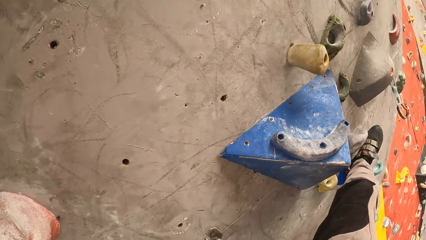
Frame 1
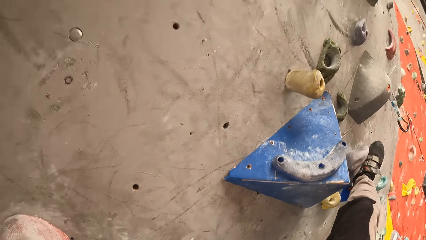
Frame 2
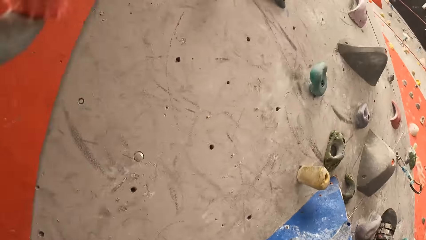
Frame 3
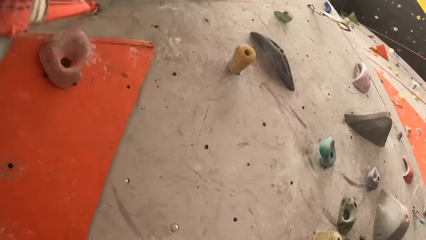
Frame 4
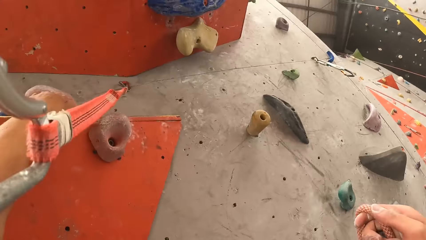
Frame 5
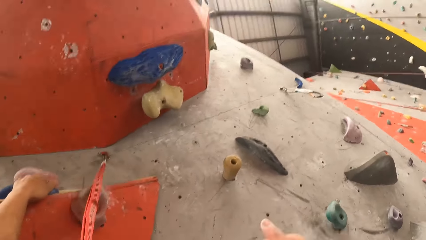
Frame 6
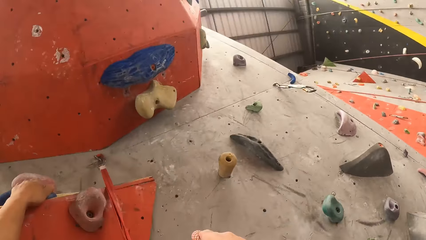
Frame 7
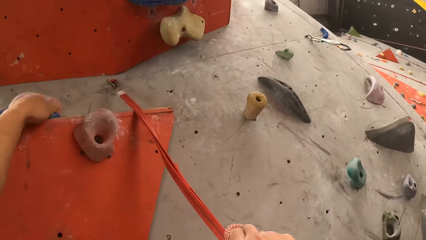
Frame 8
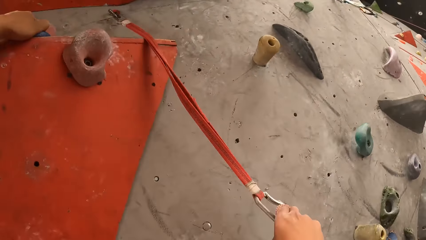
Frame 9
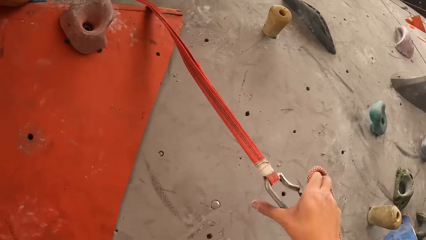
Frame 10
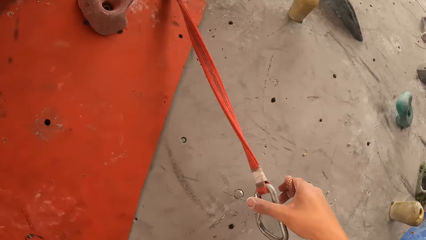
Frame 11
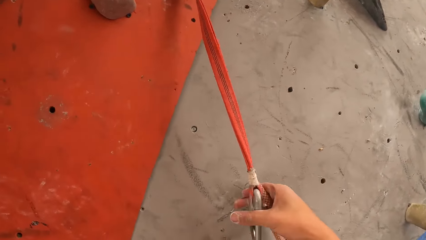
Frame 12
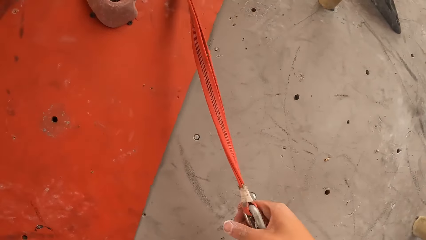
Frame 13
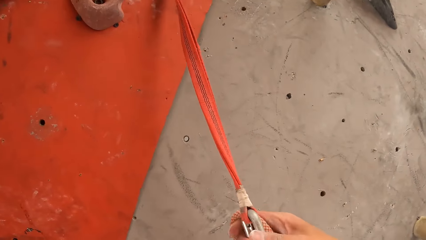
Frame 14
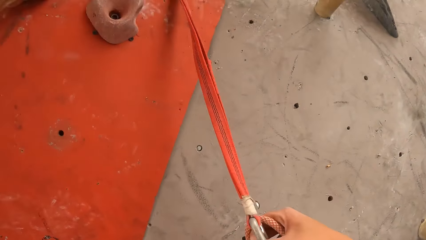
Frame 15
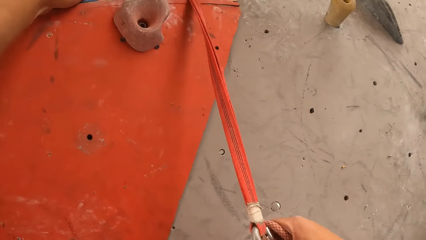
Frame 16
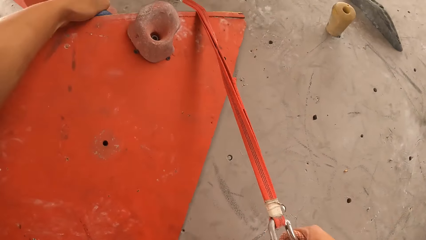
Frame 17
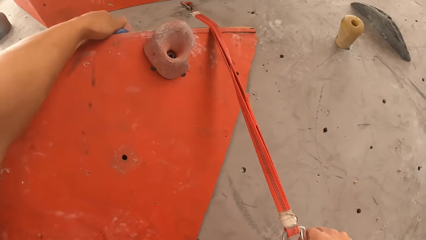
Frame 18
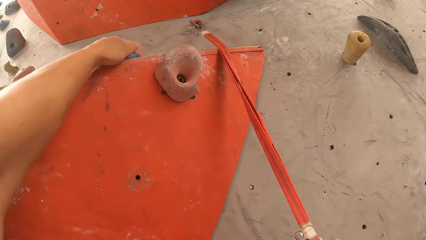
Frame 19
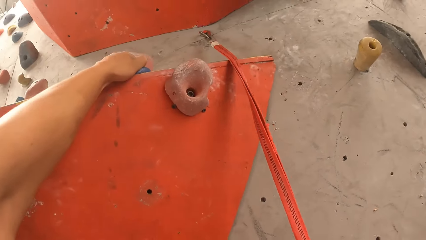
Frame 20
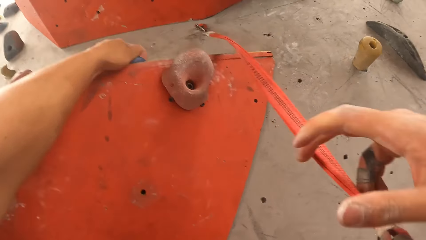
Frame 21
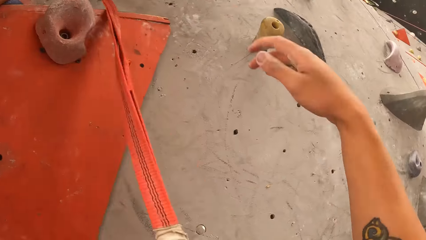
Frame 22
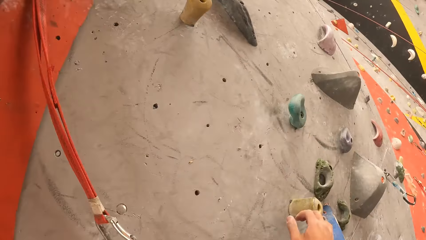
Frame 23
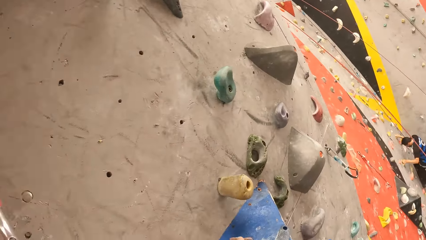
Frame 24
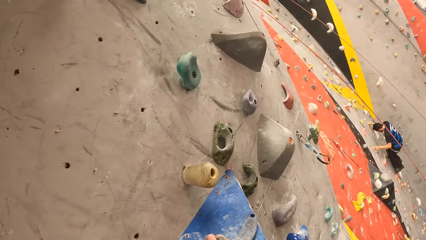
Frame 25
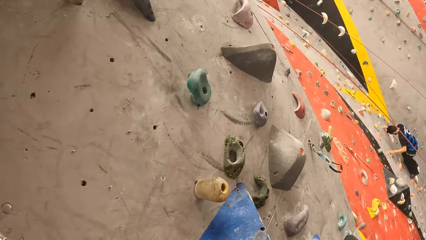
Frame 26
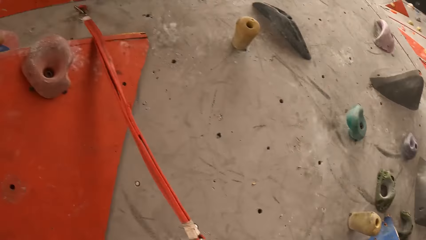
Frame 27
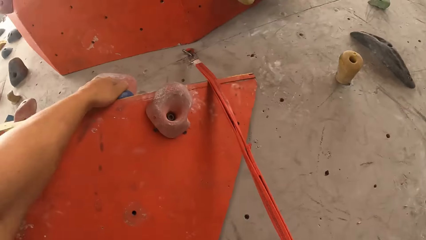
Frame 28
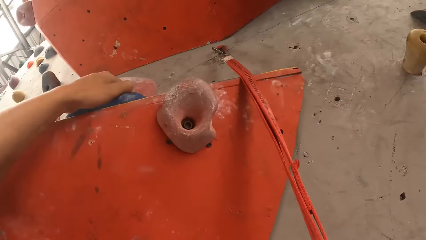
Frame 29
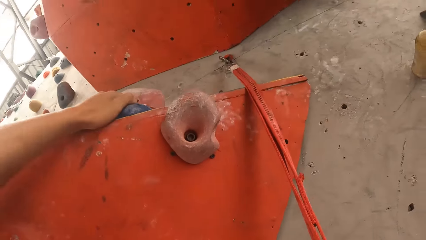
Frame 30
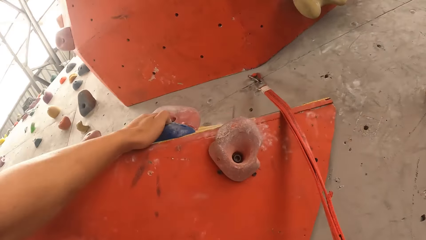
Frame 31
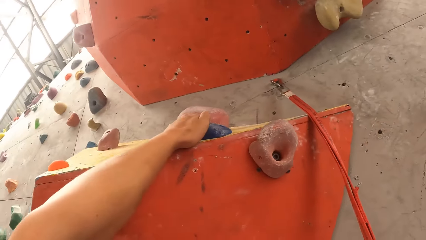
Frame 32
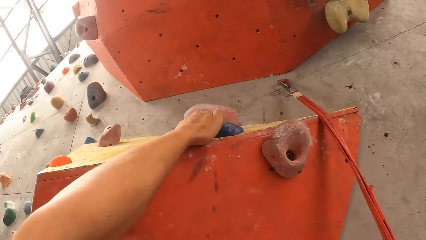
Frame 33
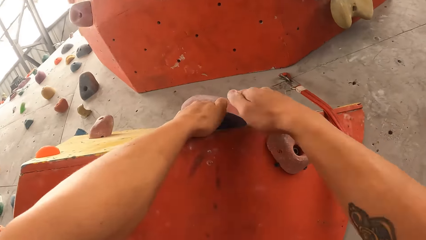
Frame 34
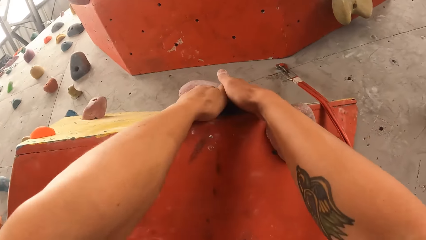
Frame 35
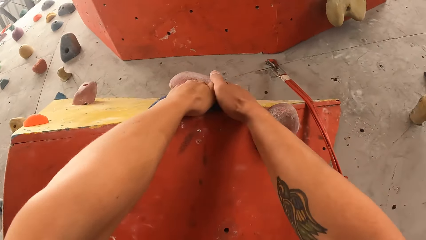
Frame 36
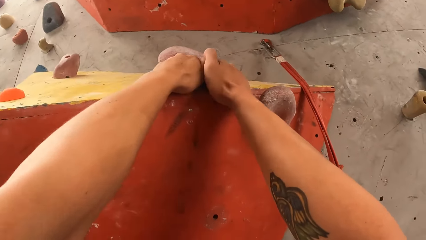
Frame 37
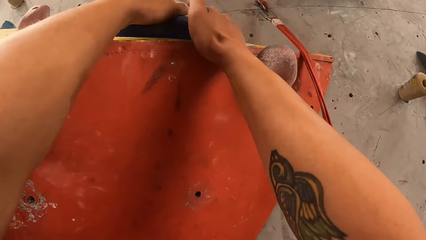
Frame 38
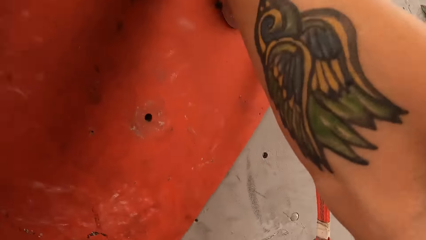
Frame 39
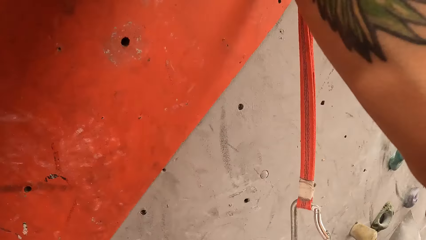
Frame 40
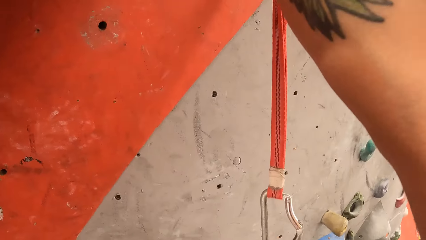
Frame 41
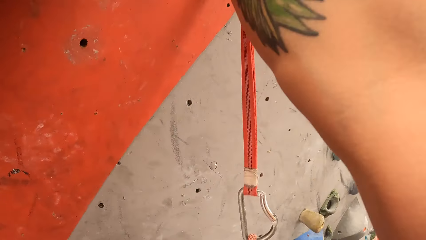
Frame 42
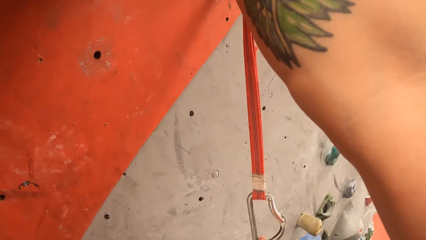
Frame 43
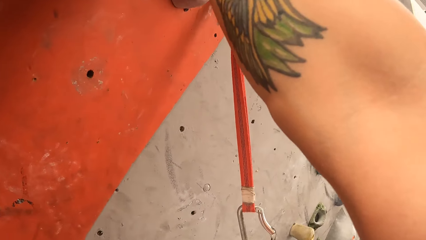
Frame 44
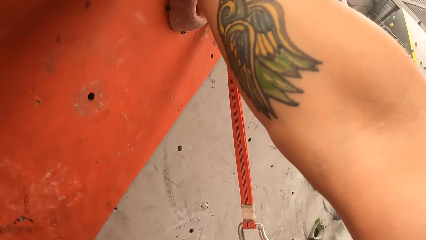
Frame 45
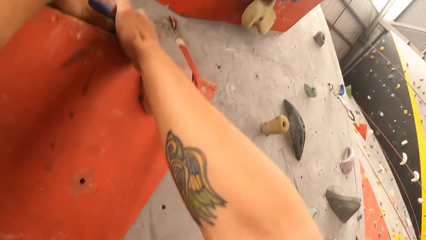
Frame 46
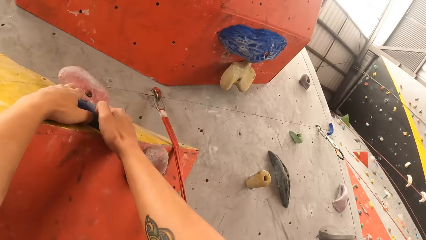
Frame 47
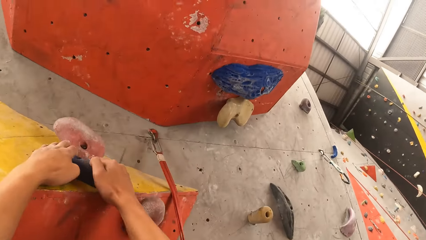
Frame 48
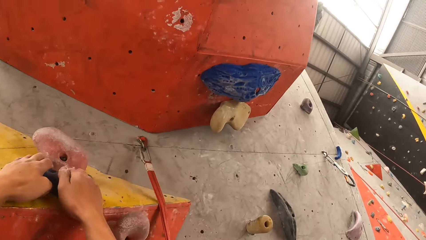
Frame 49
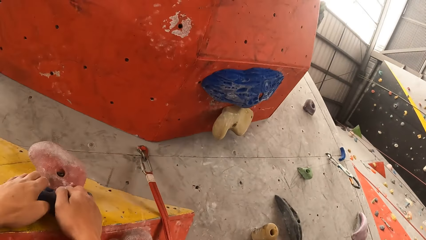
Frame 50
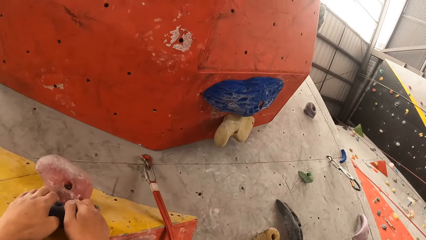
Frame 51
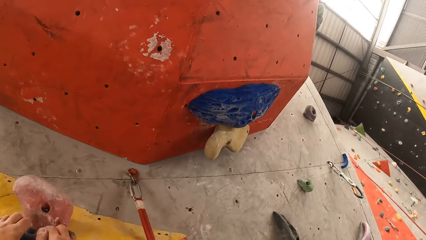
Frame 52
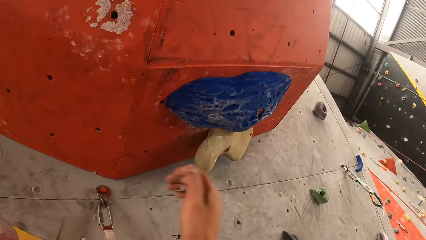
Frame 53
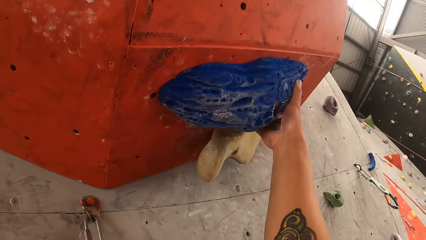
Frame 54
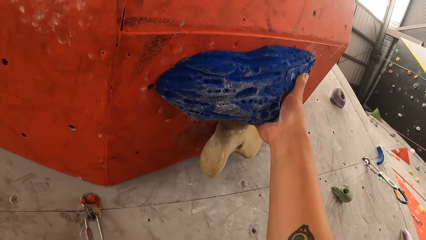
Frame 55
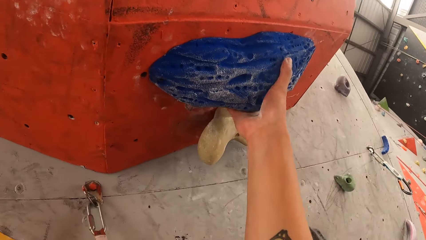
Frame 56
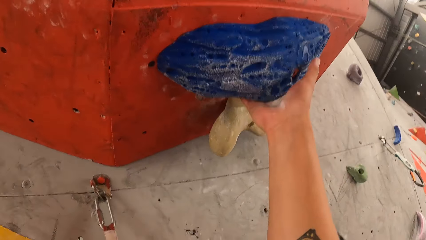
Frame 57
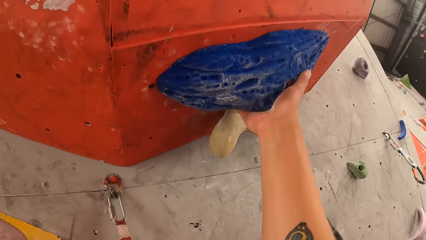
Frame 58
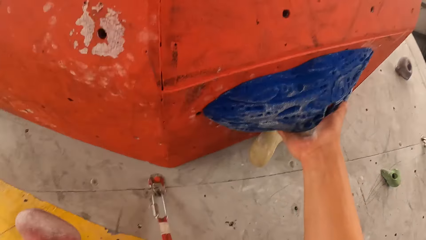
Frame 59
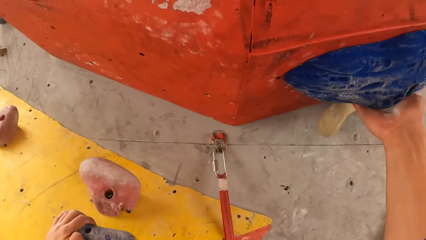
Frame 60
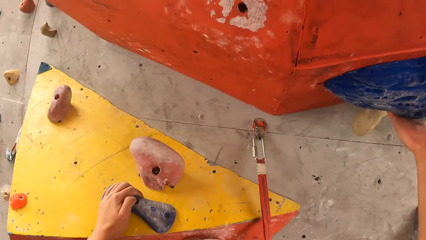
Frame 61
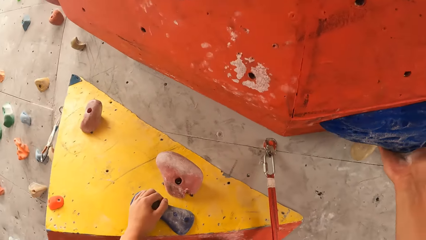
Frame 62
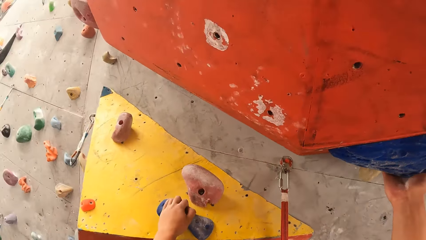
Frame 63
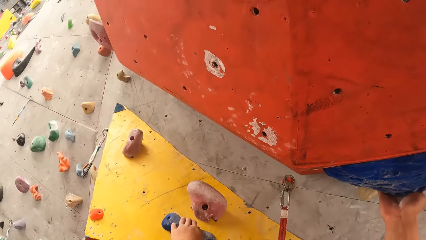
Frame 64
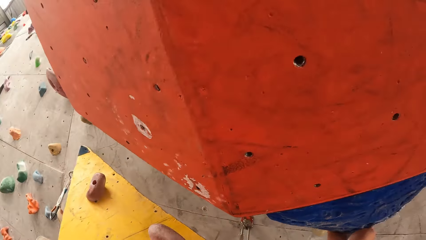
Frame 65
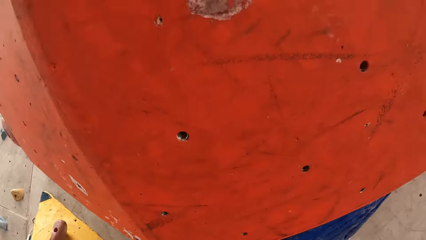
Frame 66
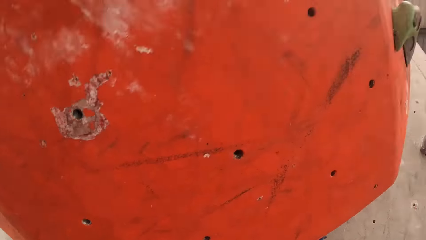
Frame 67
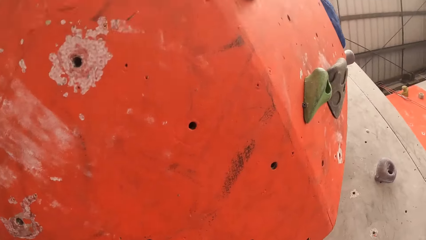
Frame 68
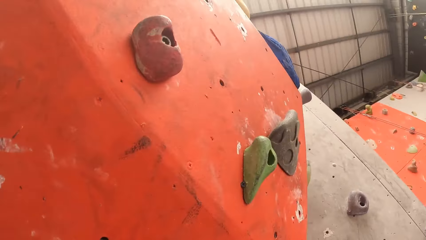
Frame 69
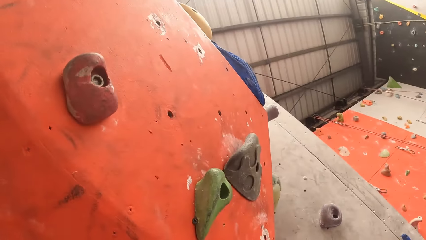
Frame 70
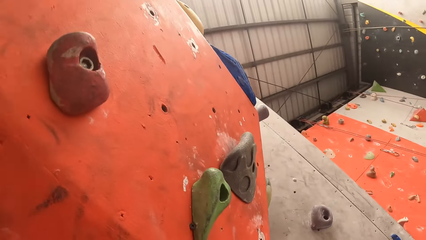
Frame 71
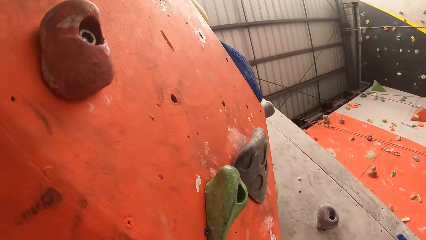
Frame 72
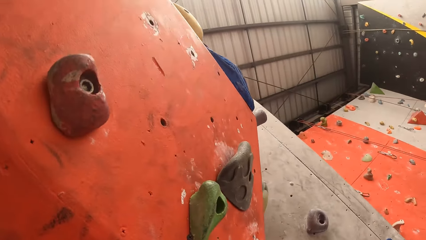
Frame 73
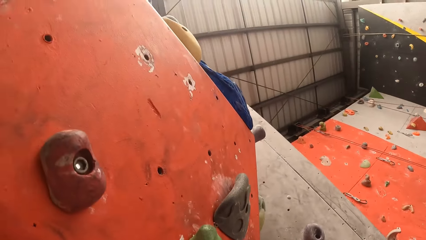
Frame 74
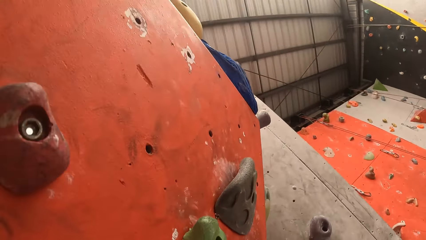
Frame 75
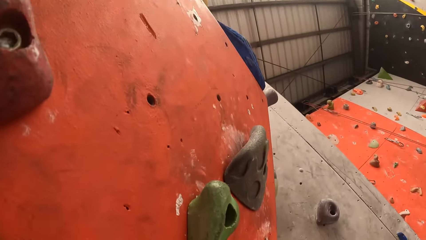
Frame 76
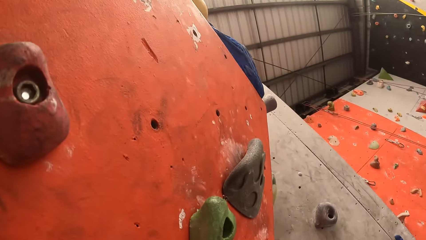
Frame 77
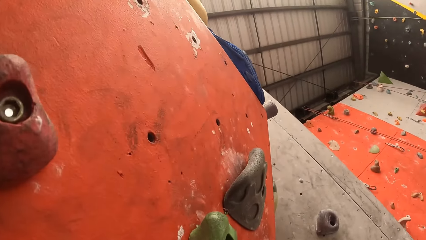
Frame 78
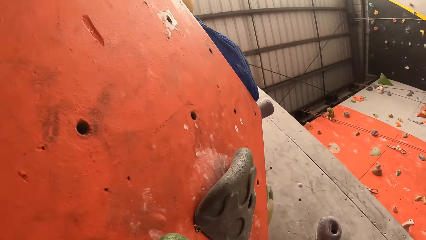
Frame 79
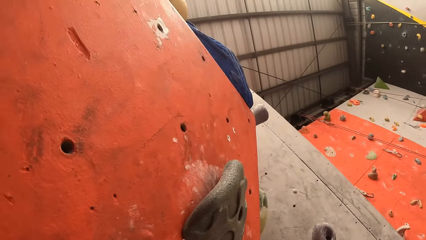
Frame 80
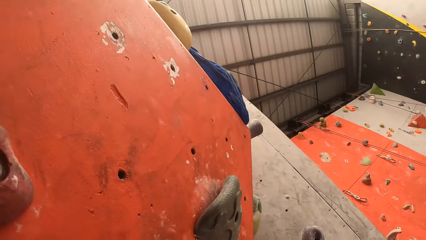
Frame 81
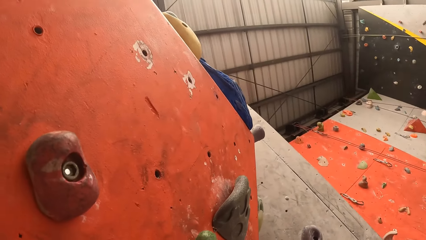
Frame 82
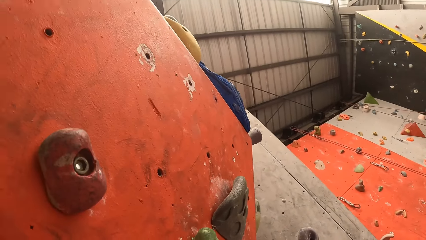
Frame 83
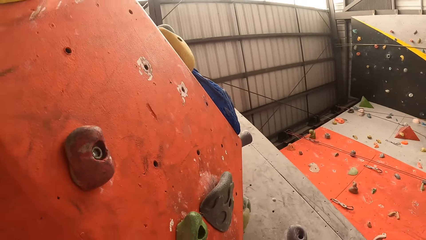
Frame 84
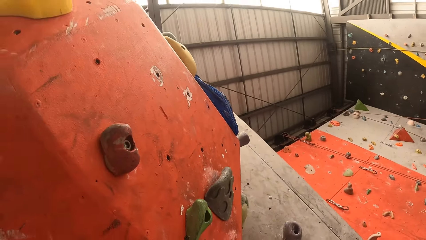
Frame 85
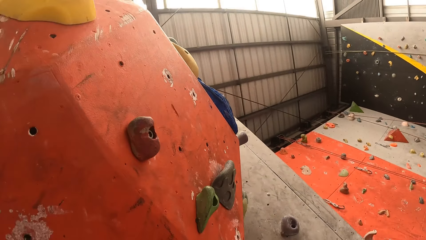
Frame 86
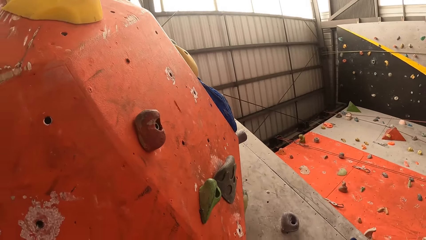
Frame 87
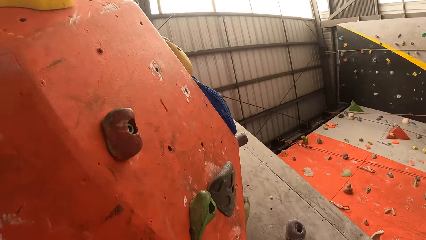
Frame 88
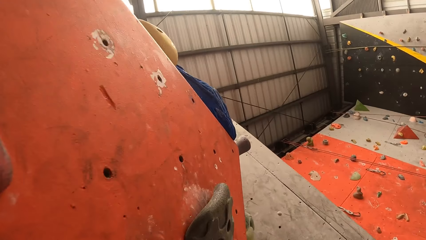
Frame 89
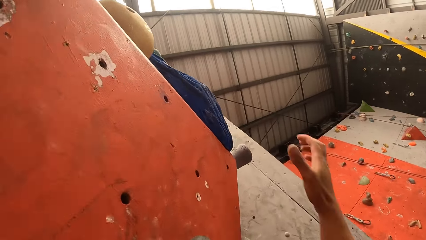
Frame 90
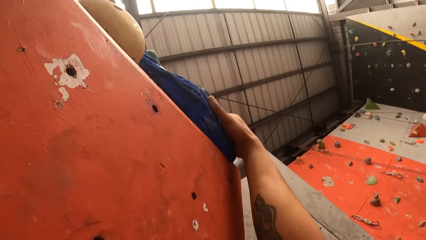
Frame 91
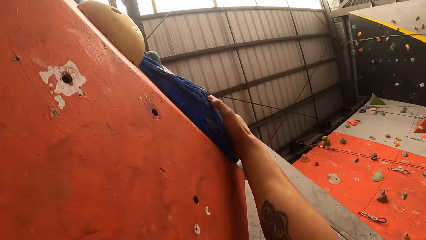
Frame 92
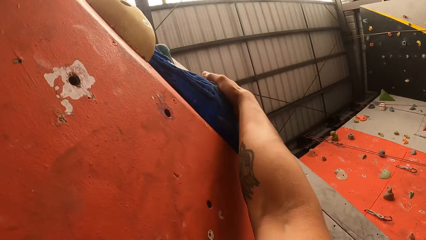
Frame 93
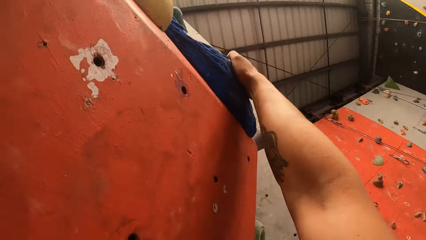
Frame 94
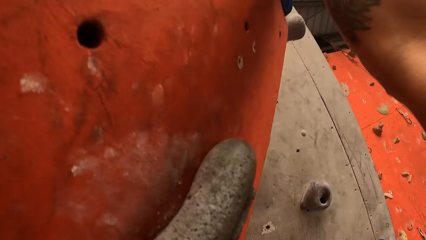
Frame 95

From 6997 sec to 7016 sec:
The camera wearer hooks the rope. They hold the climbing holds.
